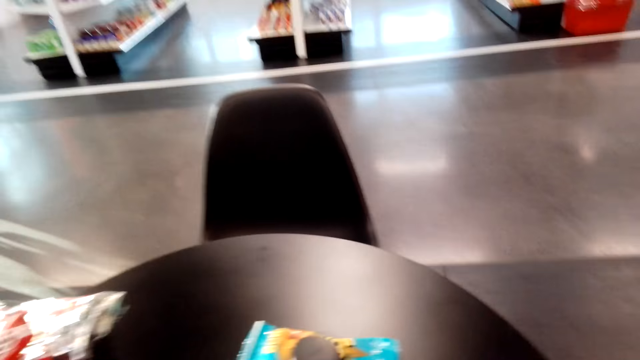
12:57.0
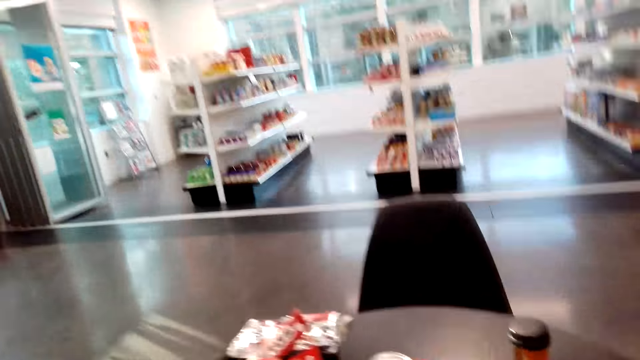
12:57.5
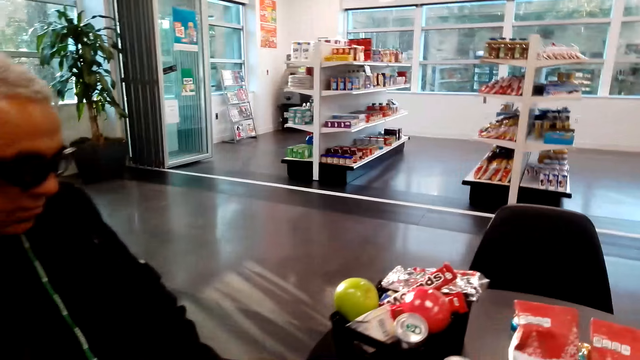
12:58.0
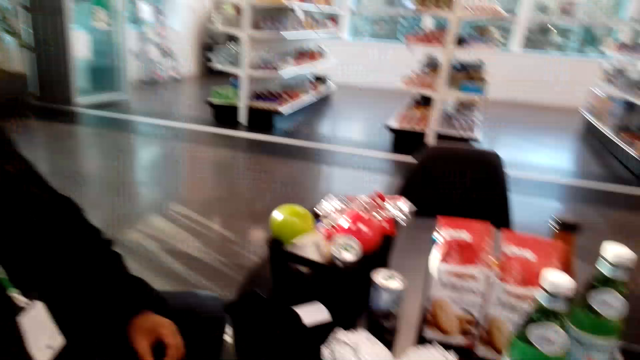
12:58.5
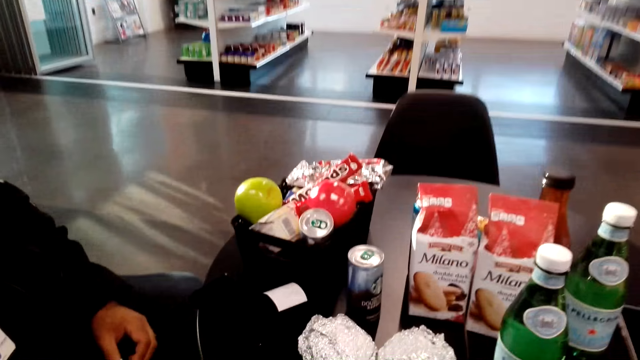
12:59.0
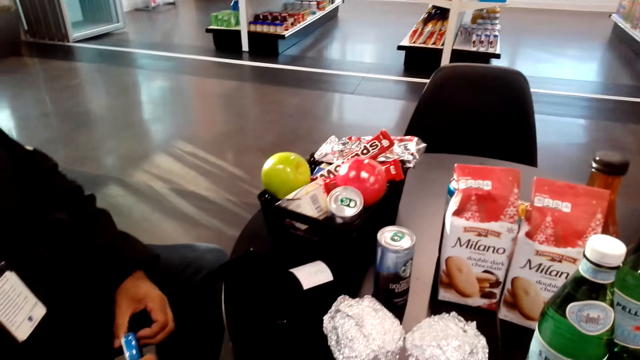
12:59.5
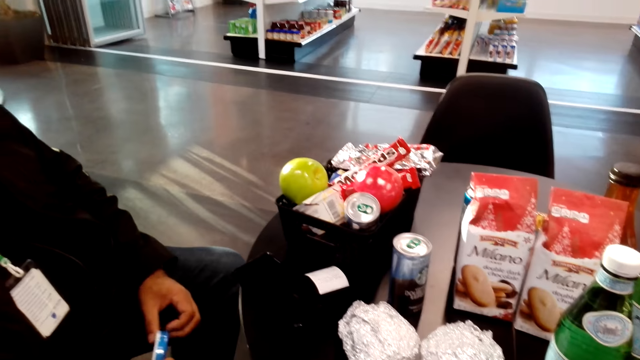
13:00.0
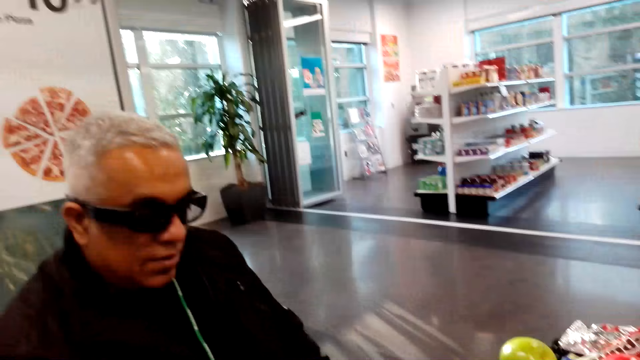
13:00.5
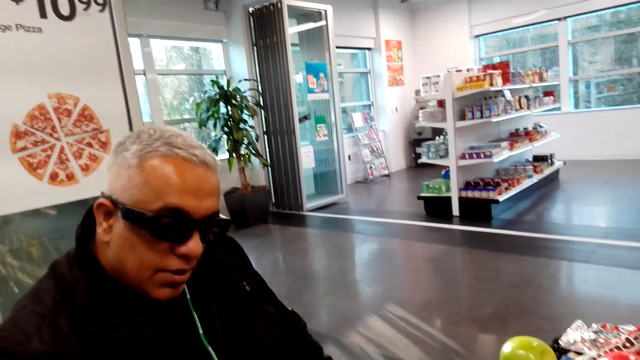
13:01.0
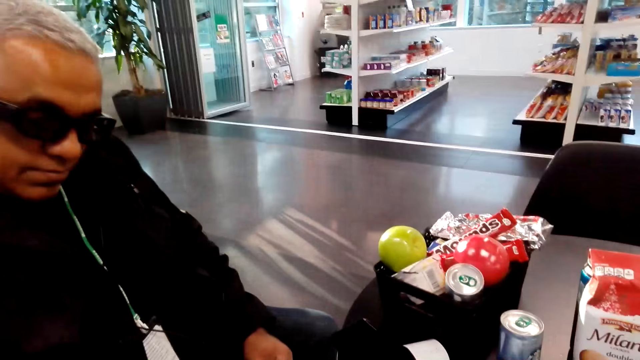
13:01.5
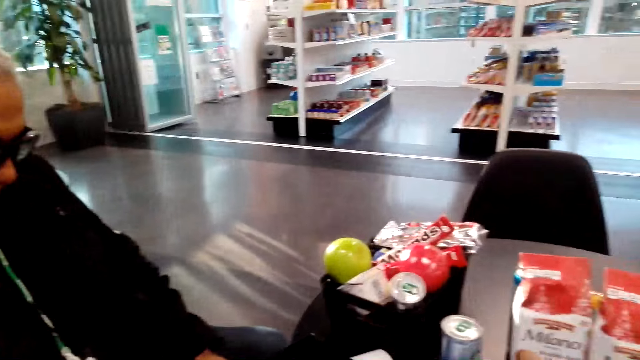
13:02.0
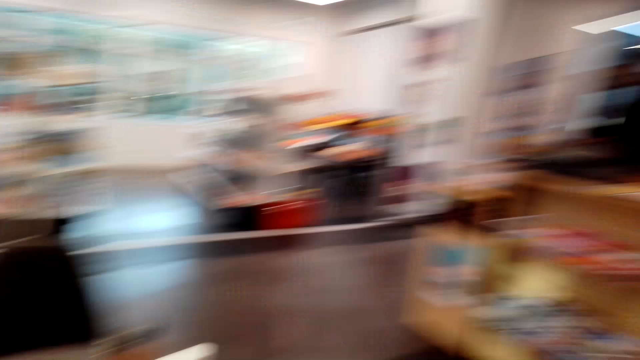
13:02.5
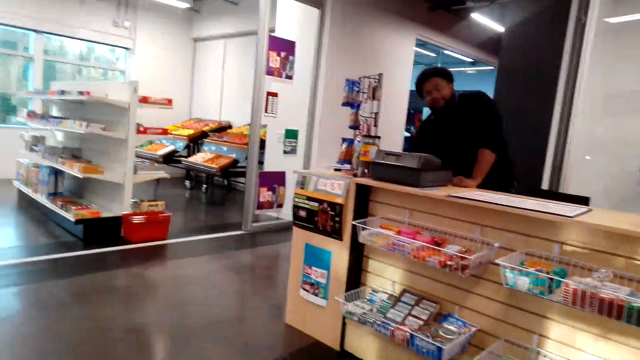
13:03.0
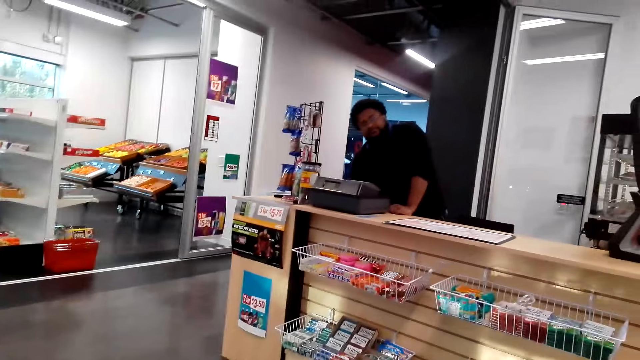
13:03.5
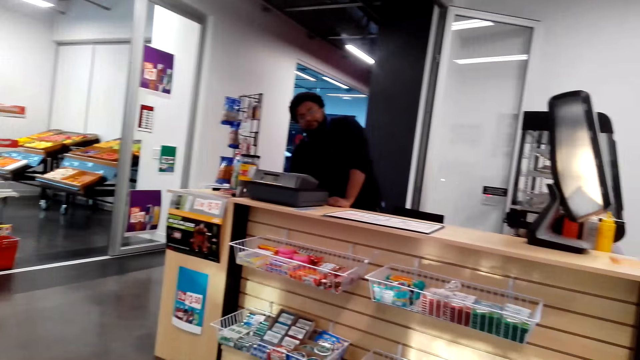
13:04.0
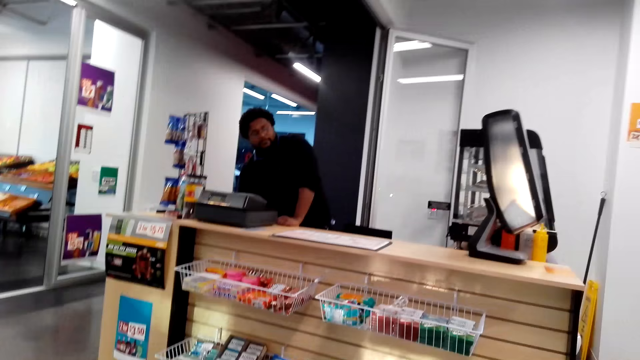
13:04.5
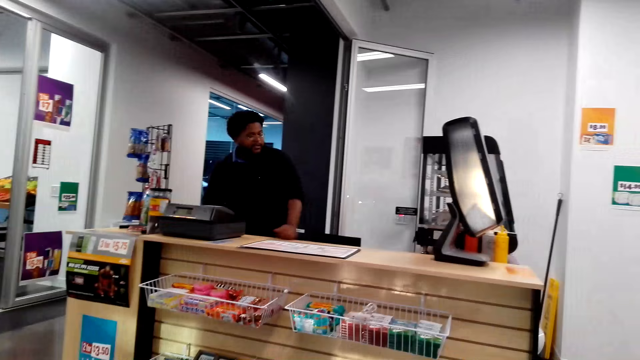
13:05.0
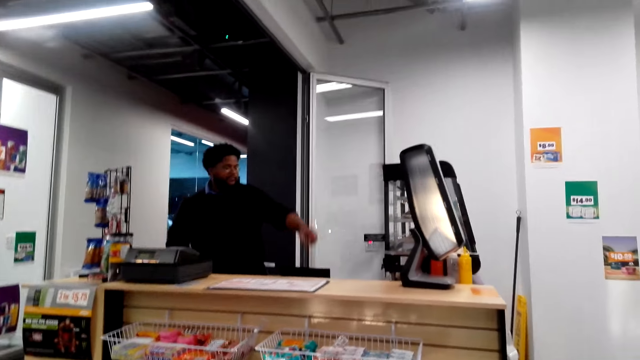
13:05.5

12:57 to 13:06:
A man sits on the chair on the floor. The camera wearer talks to a man. Another man holds something on the table. The first man sits on the chair on the floor. The other man stands on the floor. The camera wearer talks to a man.

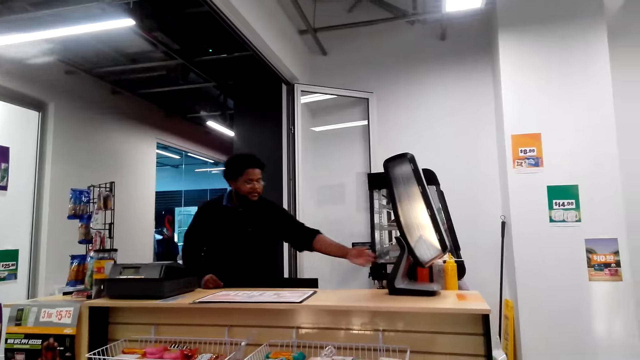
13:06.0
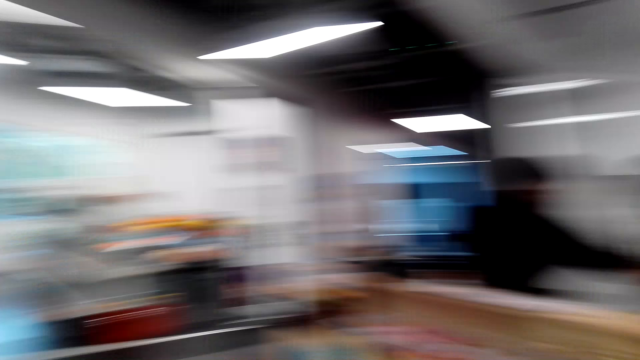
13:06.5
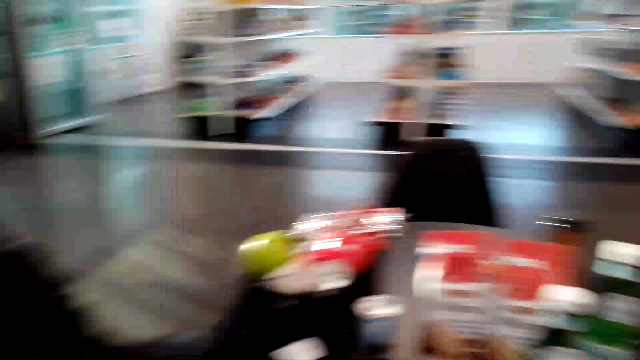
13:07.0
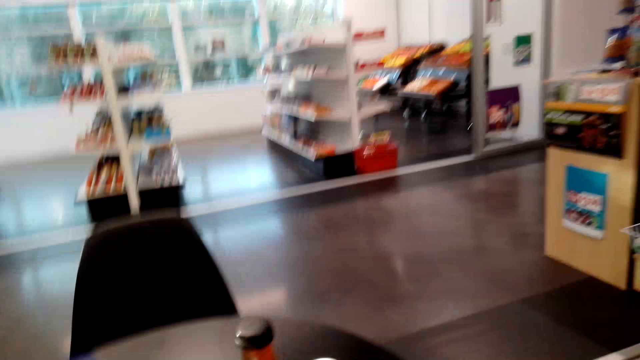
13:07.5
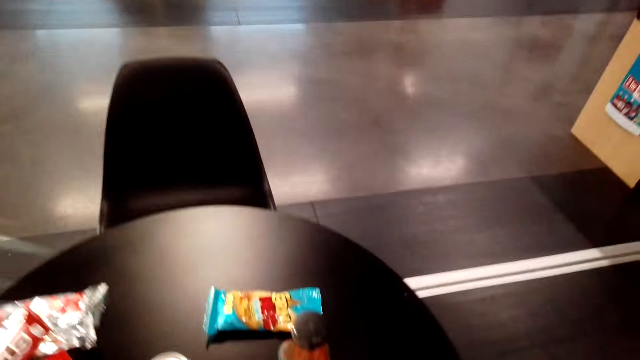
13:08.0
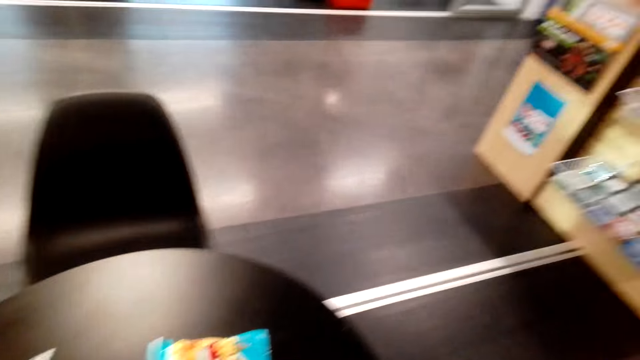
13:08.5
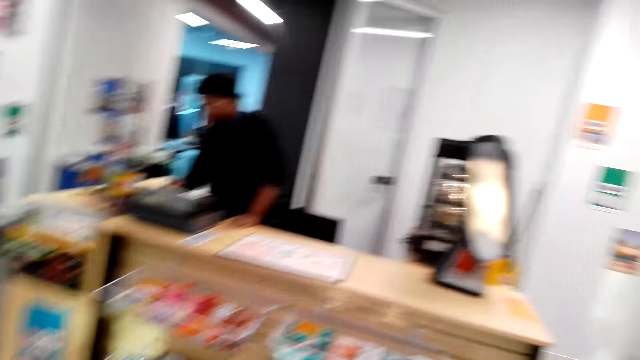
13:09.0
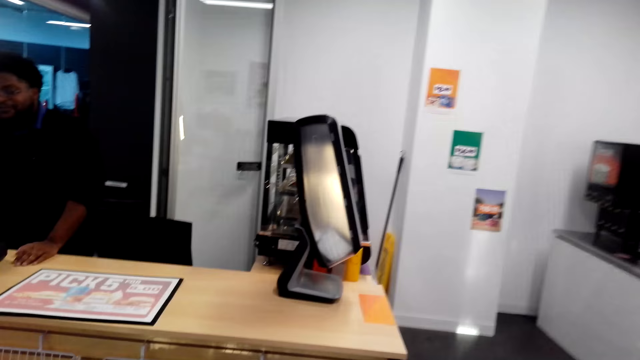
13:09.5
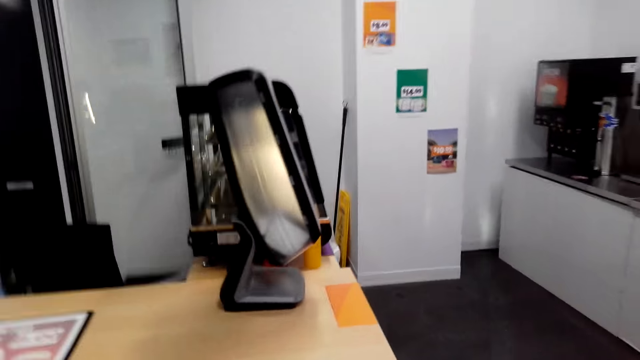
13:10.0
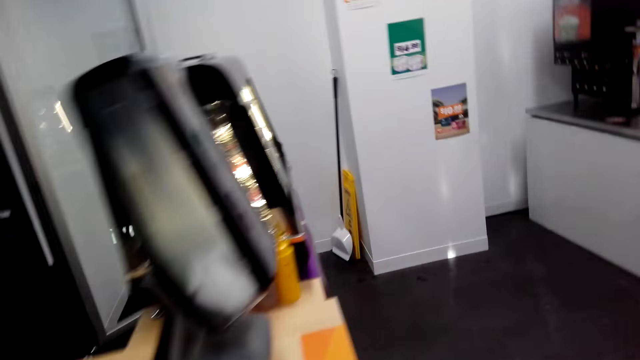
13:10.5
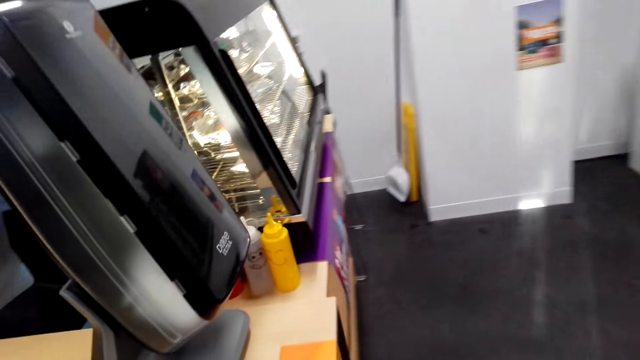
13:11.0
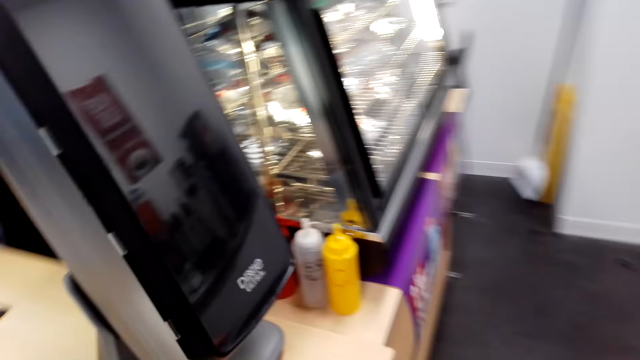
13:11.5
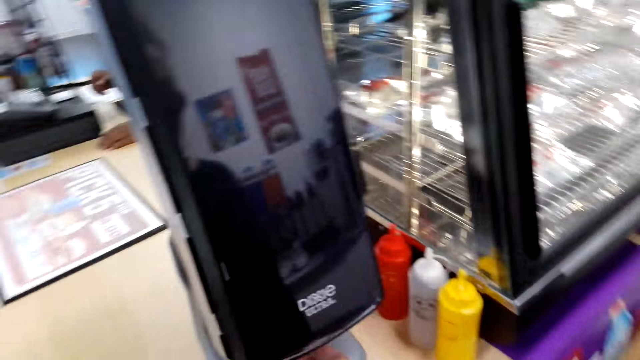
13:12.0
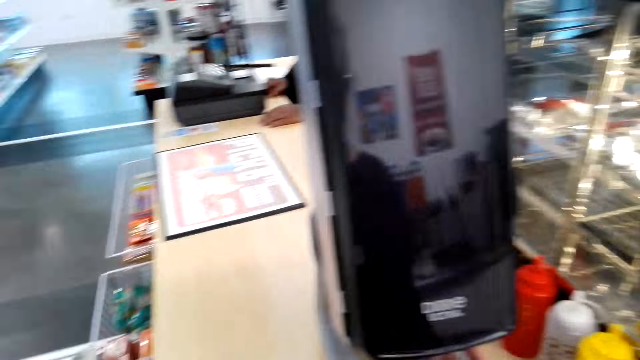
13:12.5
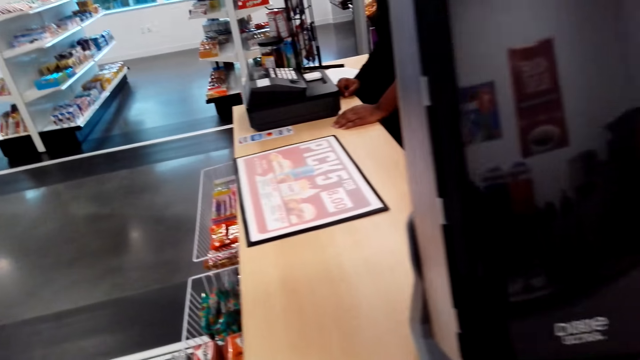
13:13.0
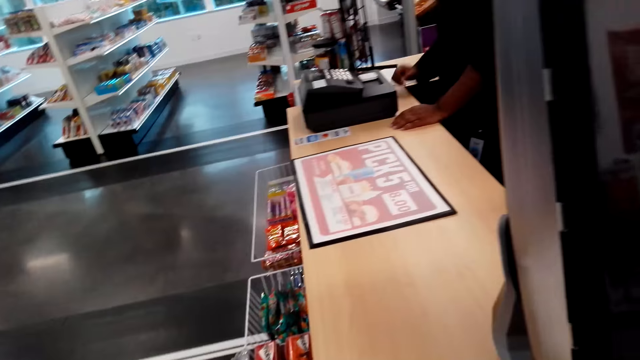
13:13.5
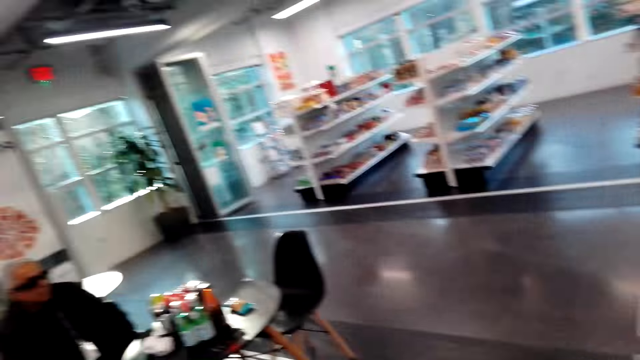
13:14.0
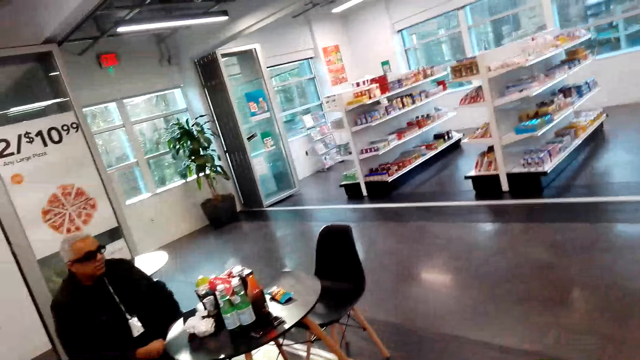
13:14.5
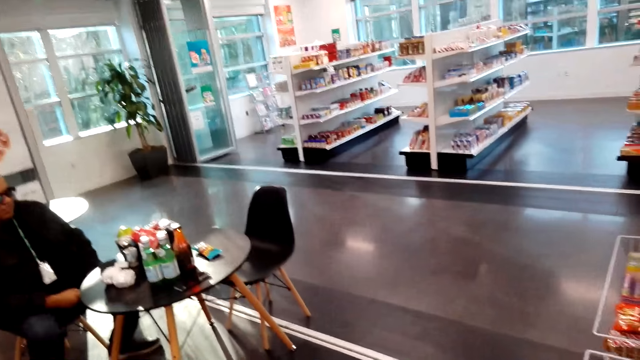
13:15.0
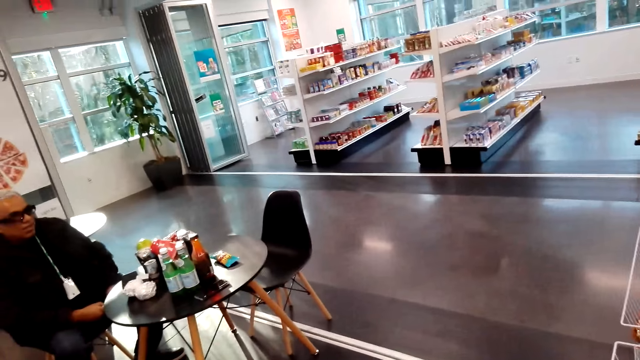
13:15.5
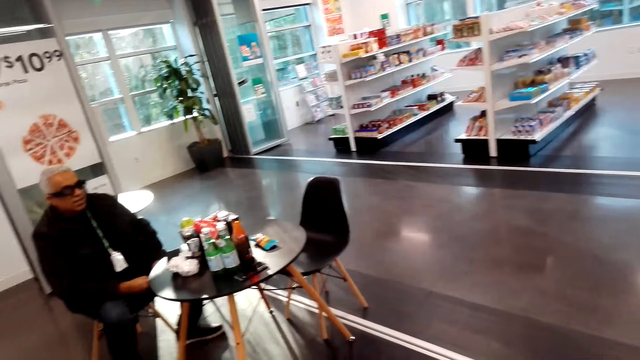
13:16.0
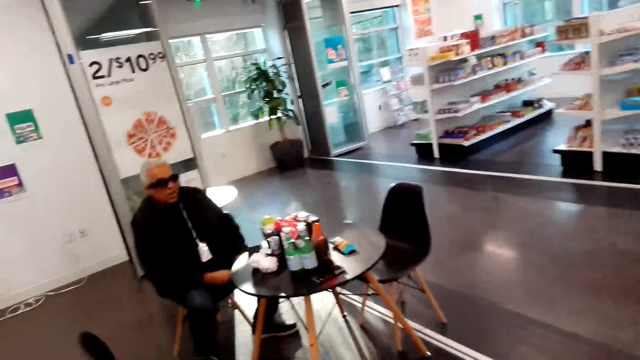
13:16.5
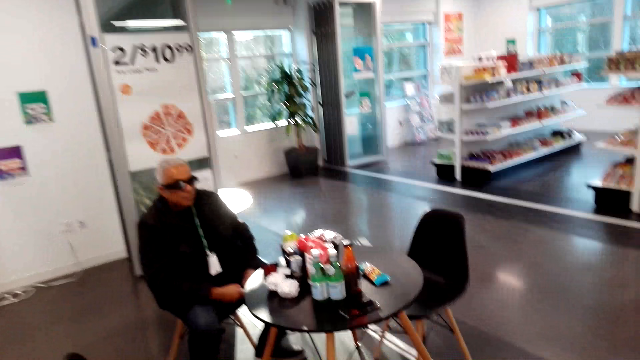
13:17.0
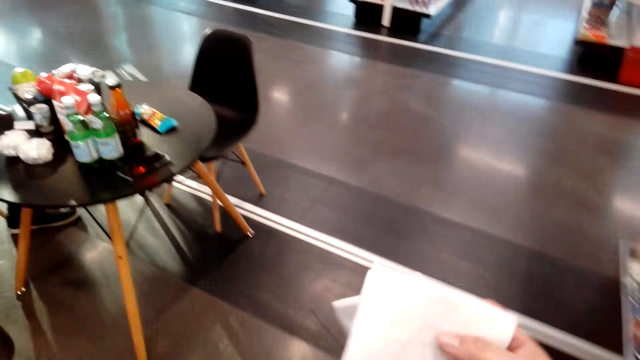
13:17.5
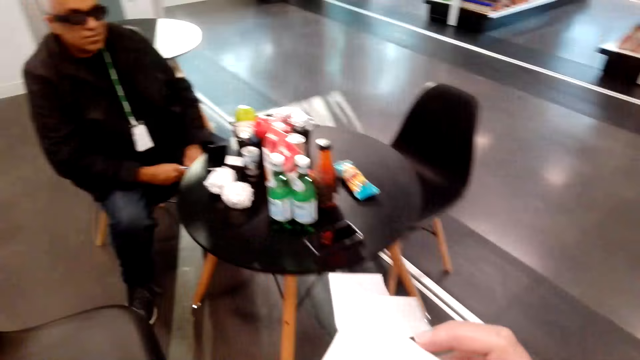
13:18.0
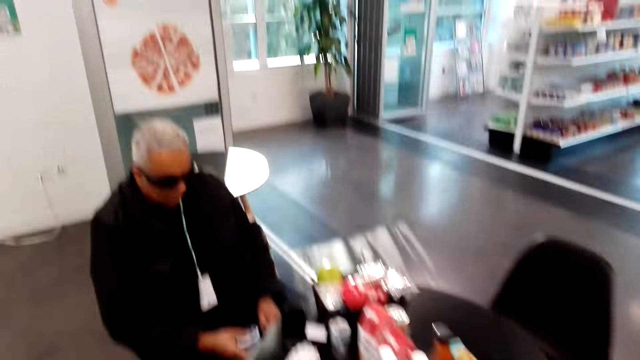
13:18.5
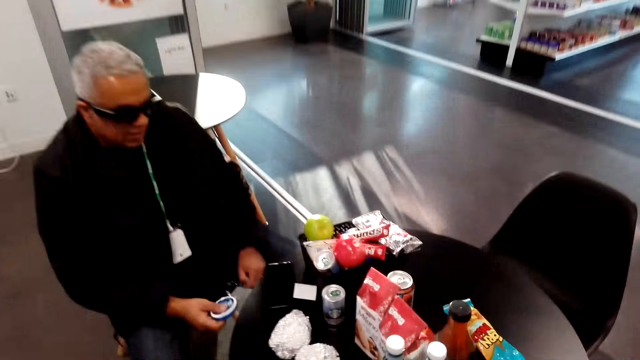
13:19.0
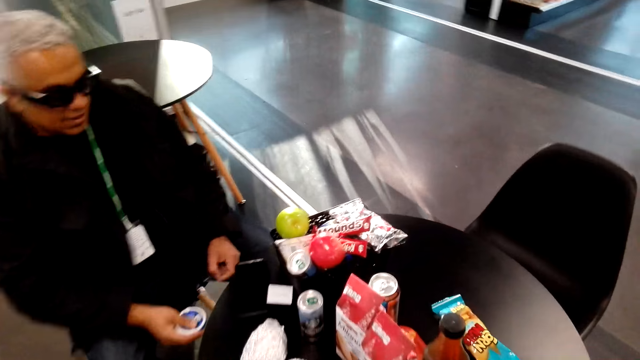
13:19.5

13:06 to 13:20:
The camera wearer looks around. They stand on the floor. A man stands on the floor. The camera wearer walks on the floor and stands on the floor. Another man sits on the chair on the floor. The camera wearer talks to a man. They walk on the floor.
